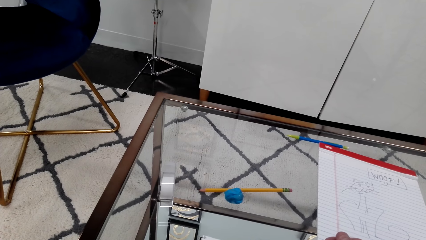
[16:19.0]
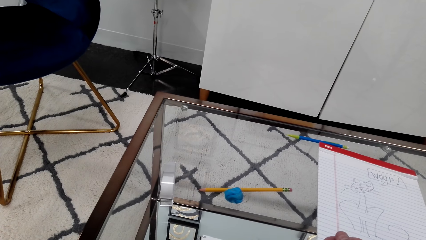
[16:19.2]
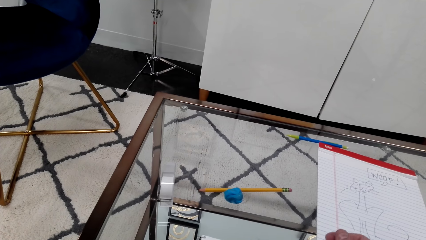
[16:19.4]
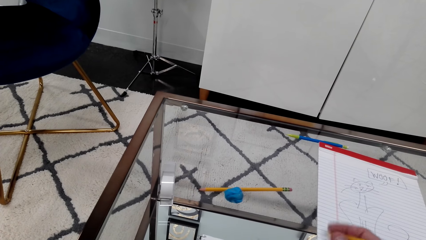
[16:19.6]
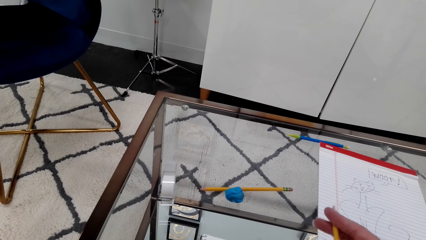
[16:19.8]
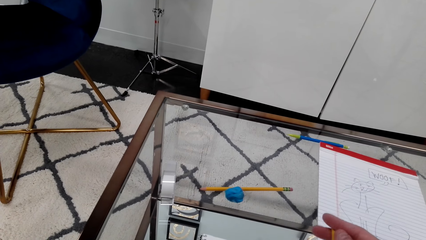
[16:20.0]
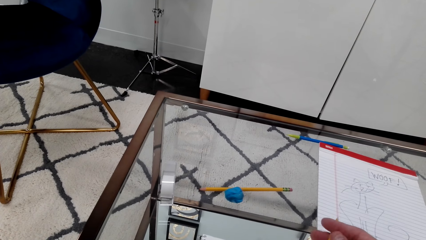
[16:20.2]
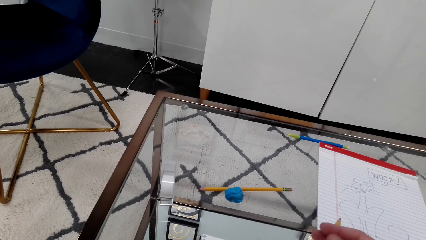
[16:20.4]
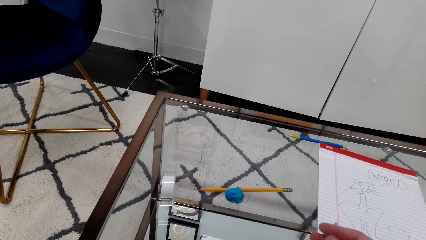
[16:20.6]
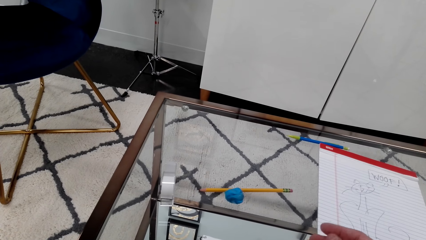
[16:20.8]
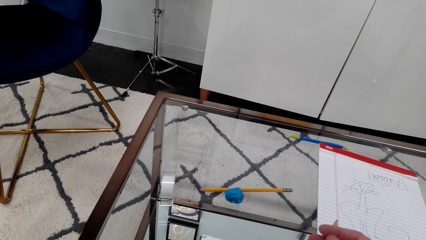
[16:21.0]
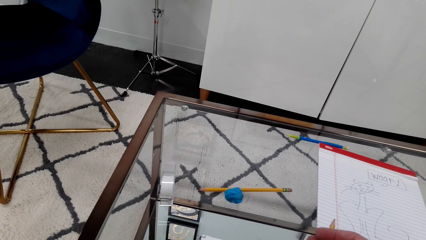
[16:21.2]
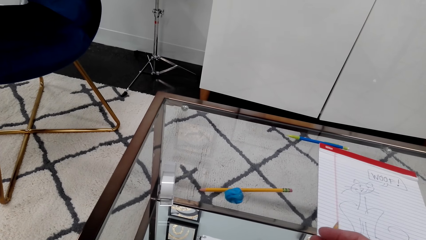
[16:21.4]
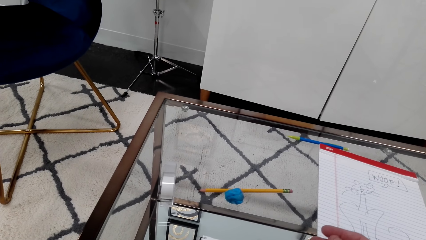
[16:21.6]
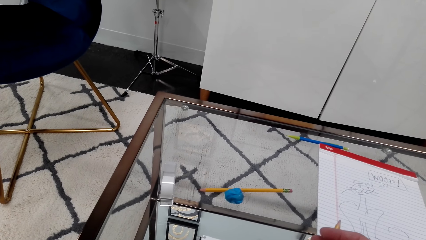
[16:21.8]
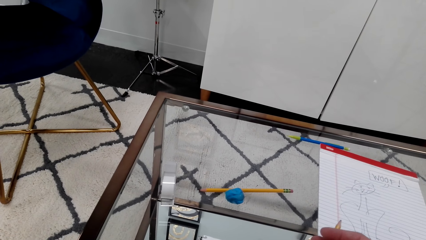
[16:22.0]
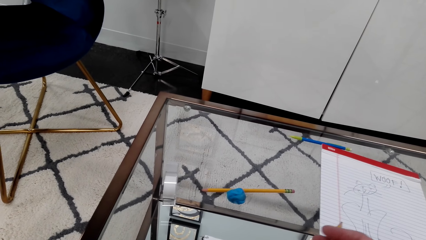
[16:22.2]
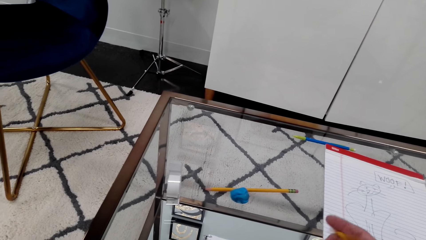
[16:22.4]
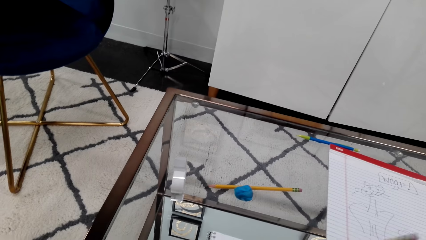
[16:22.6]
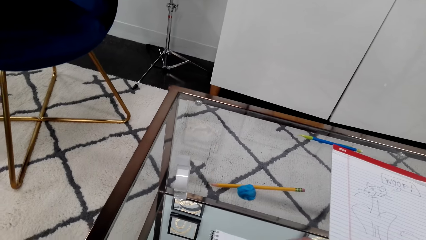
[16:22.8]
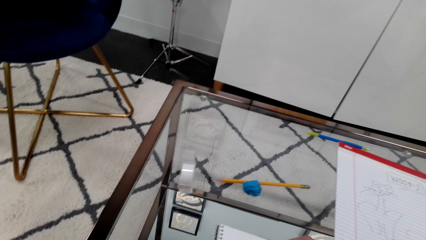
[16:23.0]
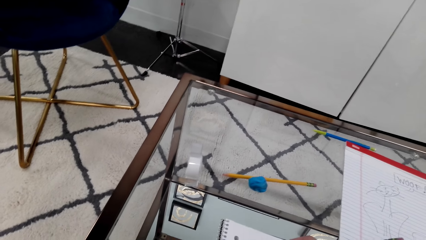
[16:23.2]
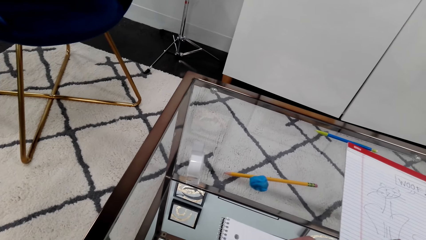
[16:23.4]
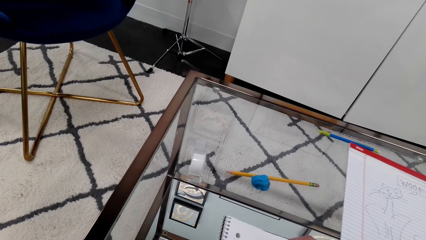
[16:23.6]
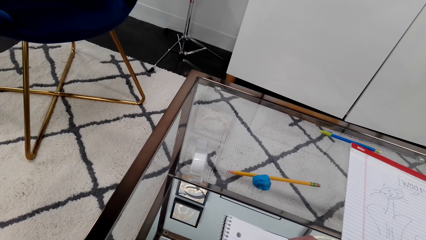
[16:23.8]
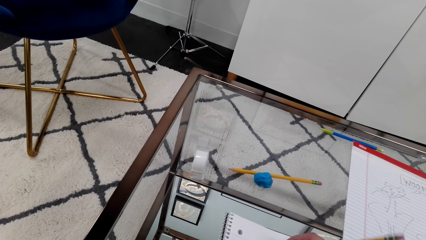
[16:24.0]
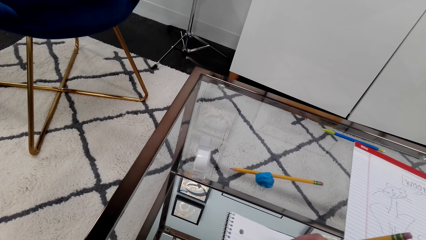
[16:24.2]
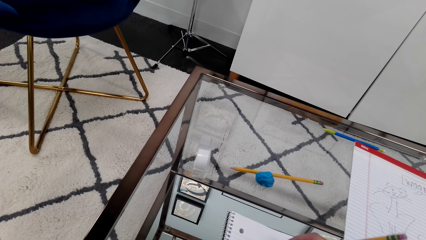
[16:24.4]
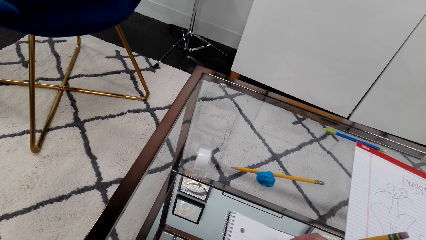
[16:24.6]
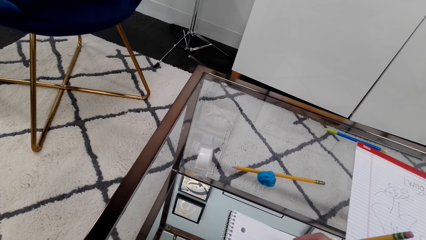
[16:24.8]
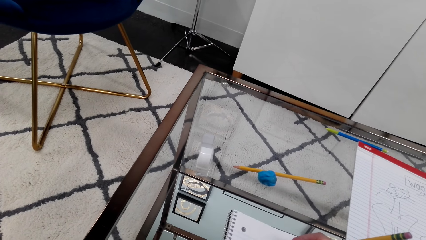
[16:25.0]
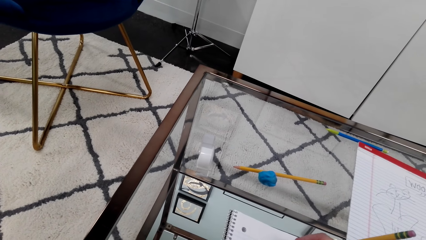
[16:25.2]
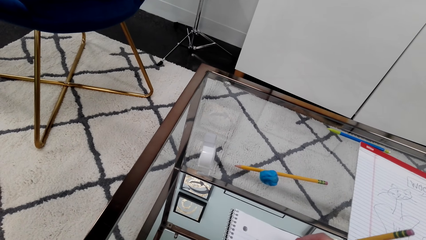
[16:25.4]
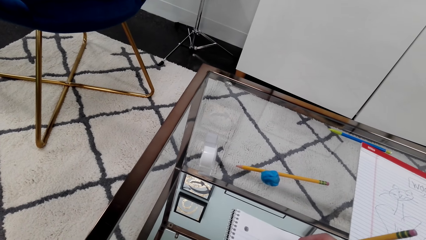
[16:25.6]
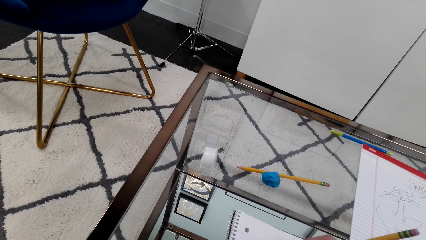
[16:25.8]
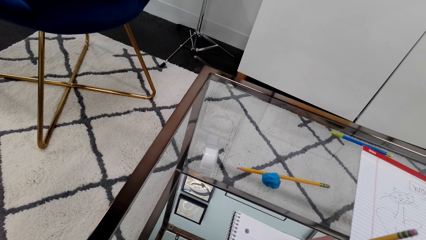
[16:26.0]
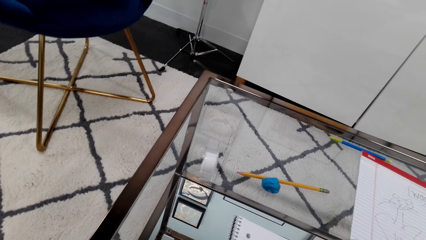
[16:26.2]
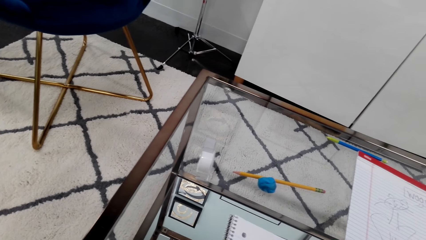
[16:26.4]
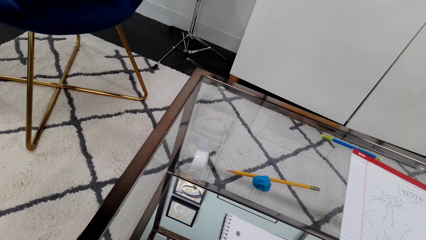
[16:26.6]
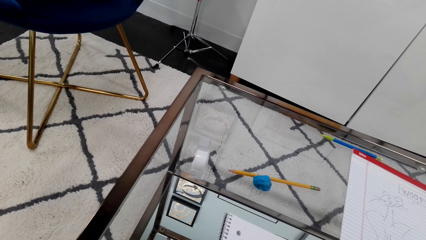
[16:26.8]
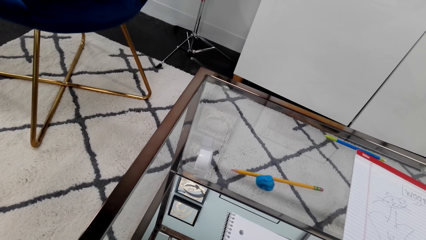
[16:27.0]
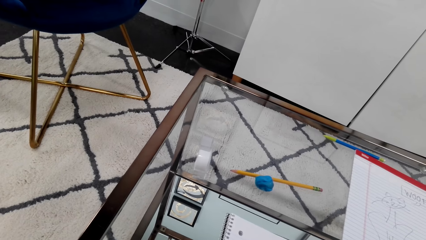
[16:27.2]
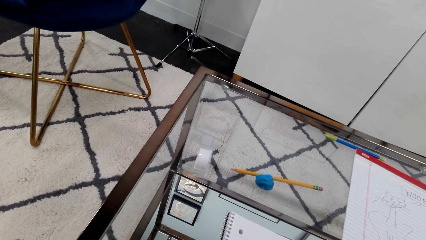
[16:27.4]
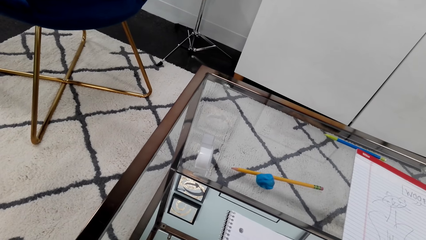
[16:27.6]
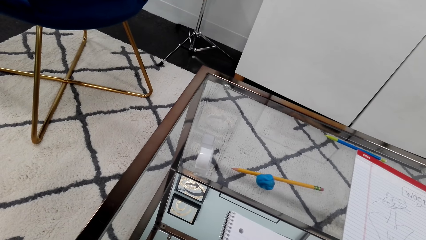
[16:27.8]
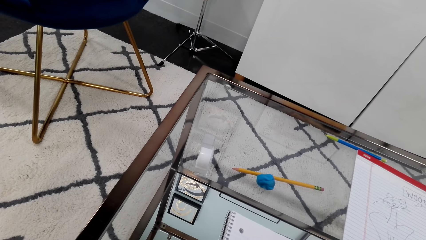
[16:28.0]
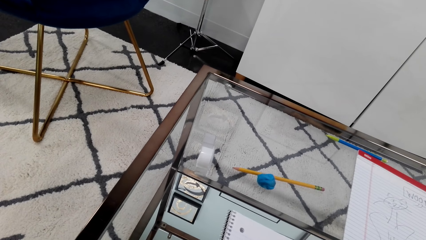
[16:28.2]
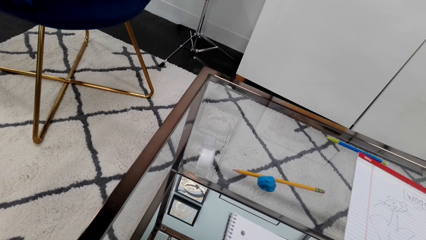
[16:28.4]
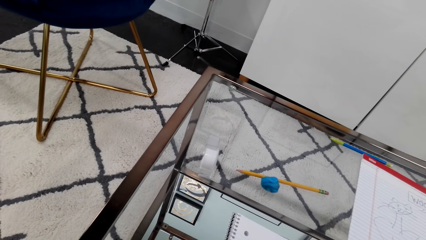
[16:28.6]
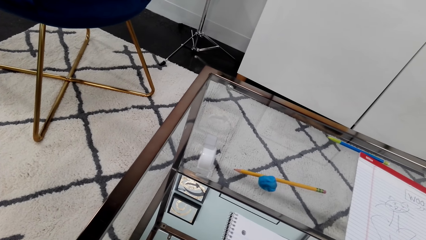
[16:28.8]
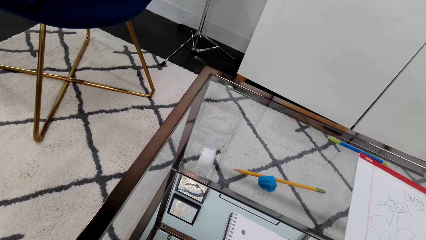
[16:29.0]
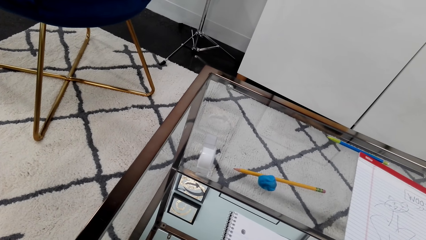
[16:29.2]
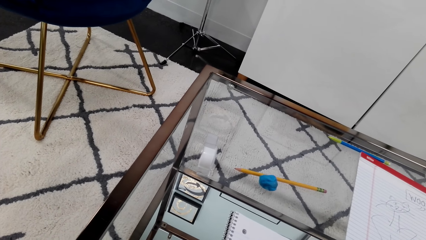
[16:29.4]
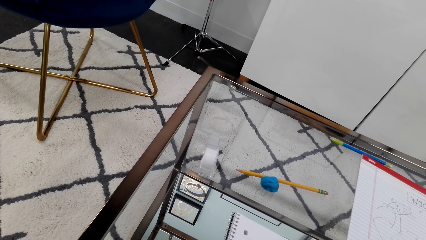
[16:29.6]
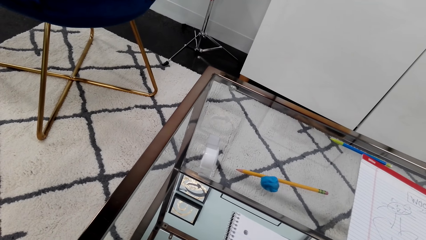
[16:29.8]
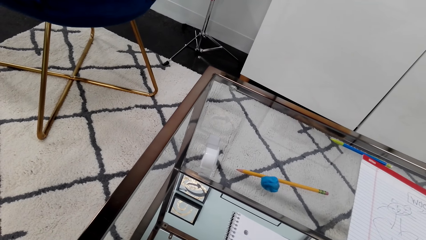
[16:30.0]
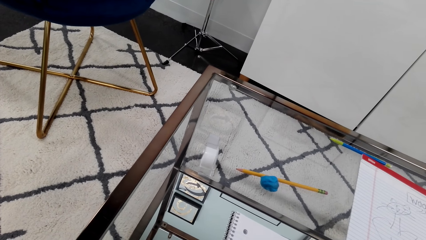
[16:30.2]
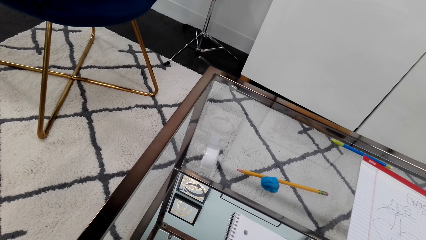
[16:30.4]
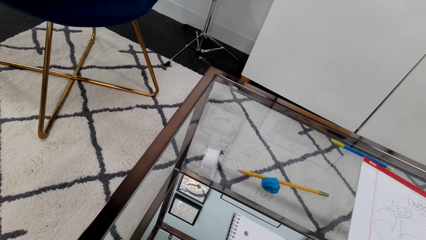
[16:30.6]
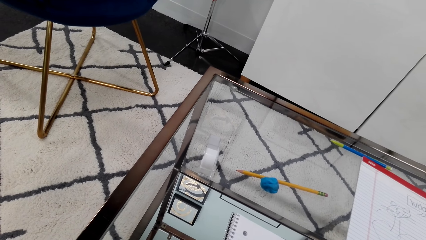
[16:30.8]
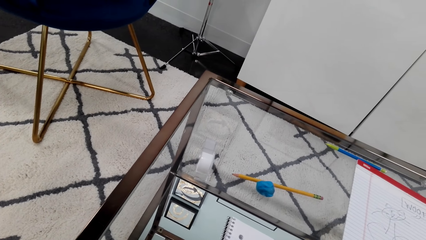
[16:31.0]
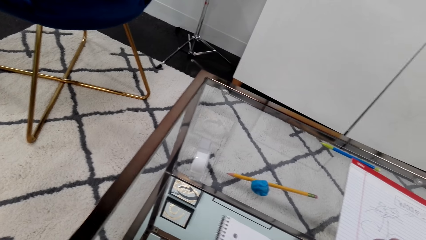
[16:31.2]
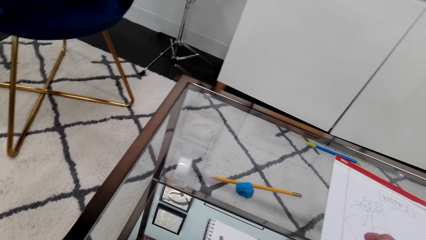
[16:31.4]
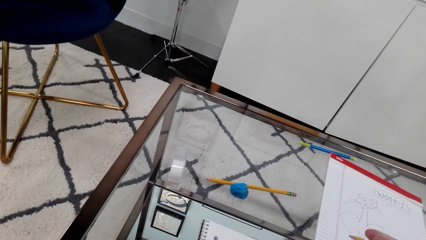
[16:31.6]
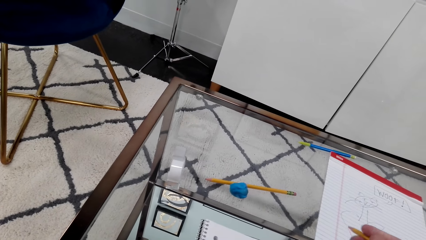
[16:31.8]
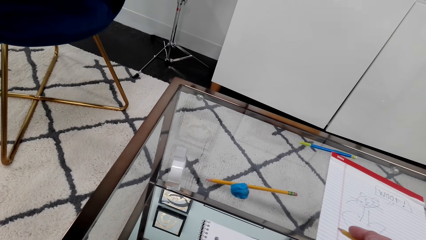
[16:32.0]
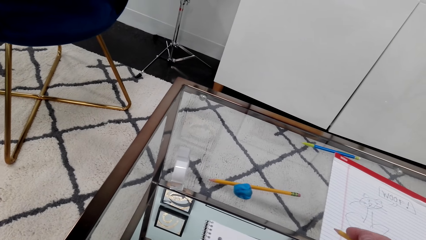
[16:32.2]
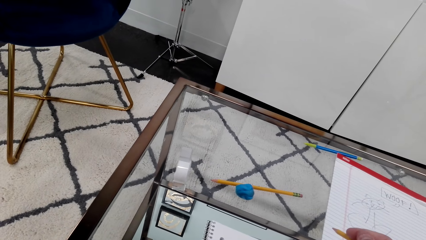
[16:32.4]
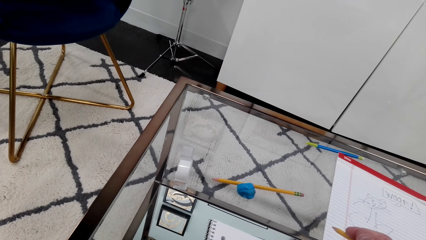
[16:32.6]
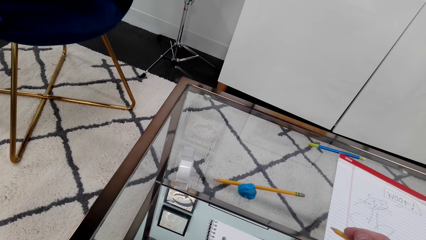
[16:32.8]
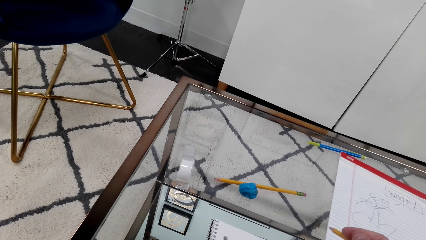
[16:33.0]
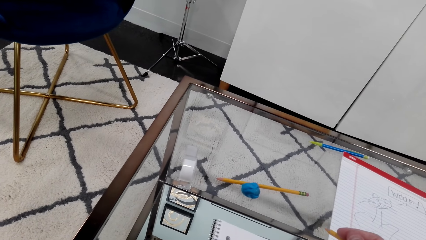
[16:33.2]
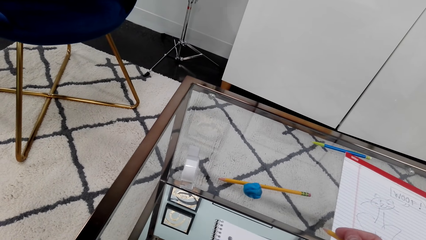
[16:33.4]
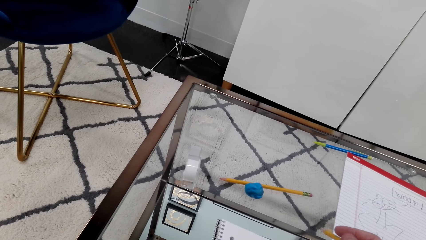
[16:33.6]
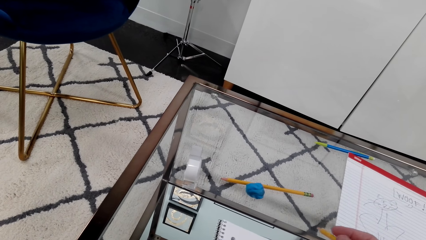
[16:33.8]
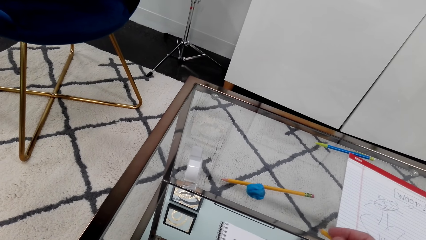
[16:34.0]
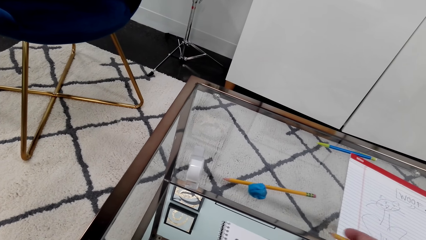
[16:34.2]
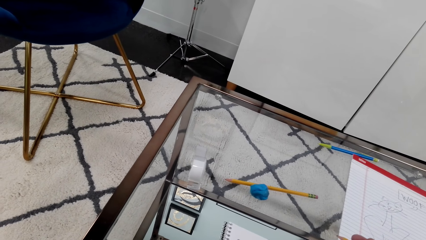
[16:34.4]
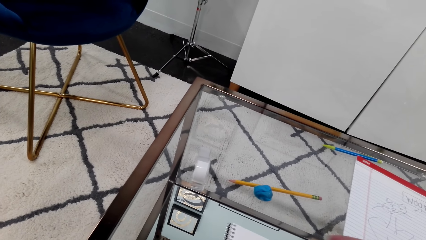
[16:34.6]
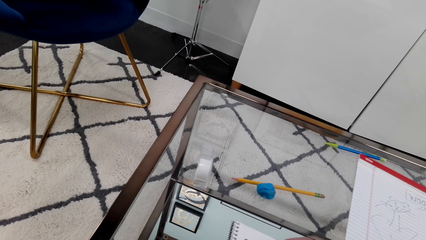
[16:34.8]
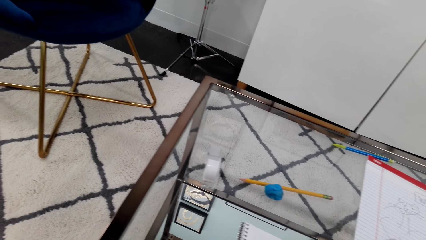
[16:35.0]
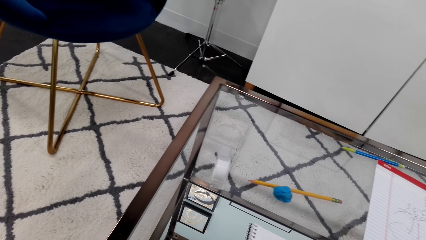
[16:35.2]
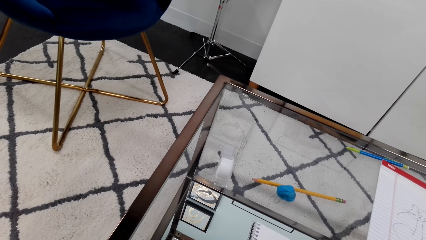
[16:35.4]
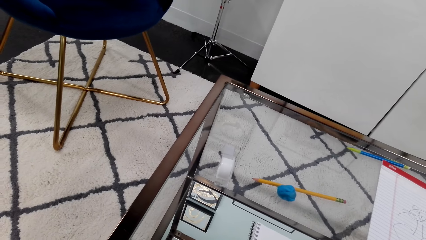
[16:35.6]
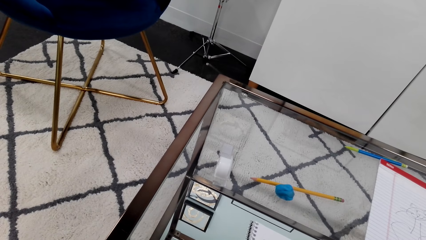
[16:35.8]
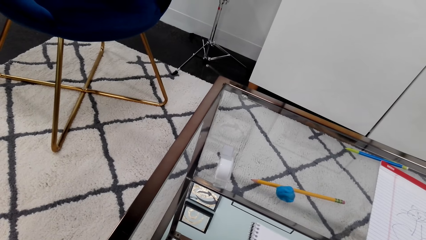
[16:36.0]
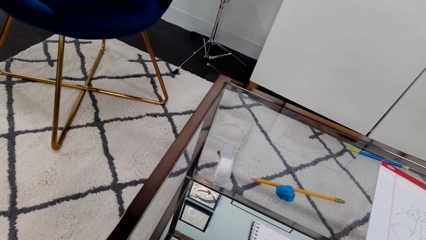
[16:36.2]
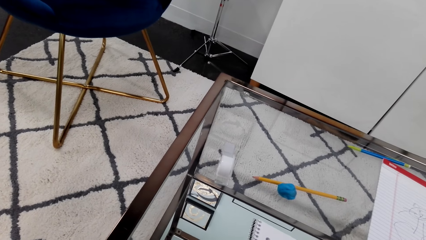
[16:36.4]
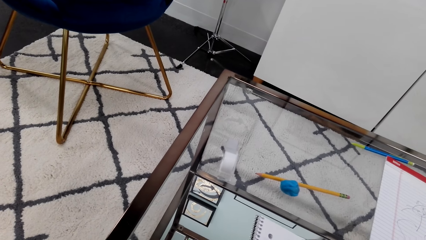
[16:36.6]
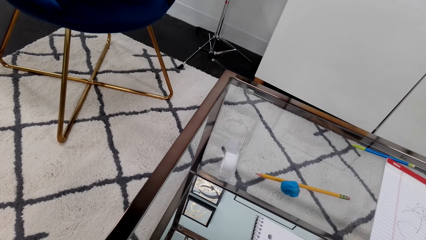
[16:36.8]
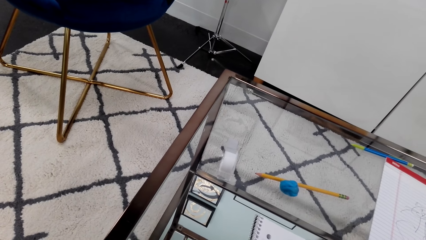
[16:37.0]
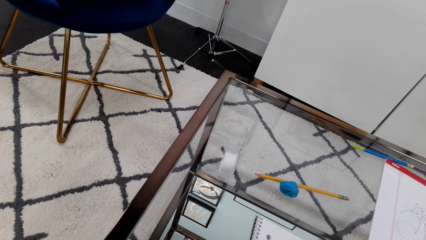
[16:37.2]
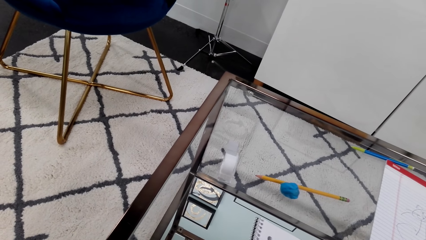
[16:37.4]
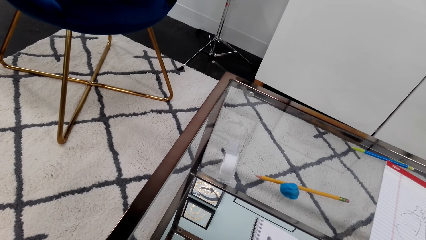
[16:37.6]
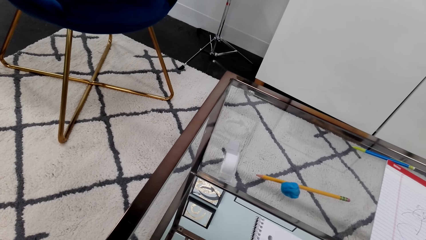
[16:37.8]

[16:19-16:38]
The camera wearer taps the pencil on the book. They write on the book. They lift the pencil. They stop writing. They write on paper.
